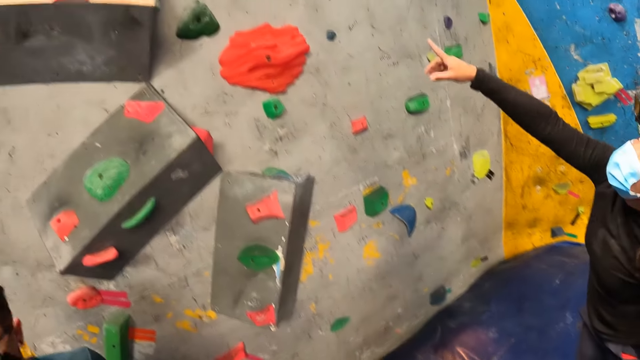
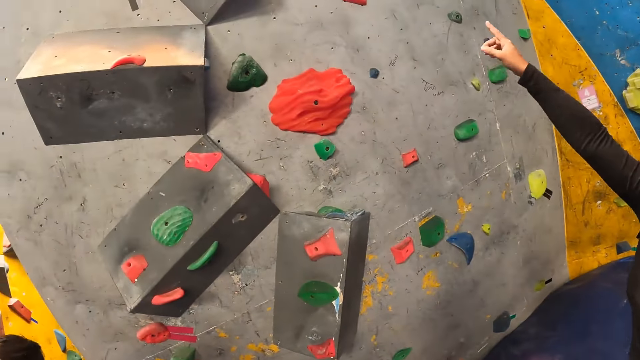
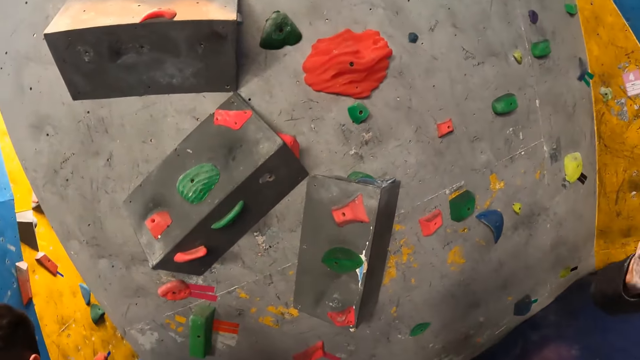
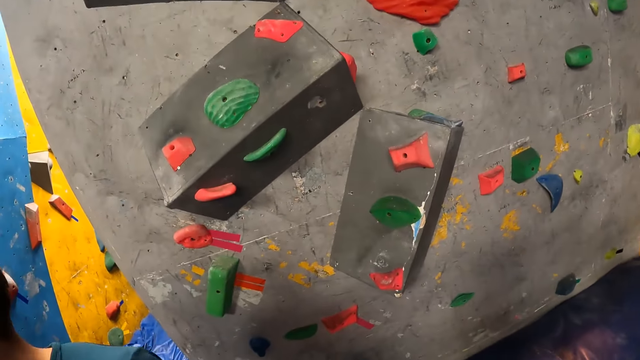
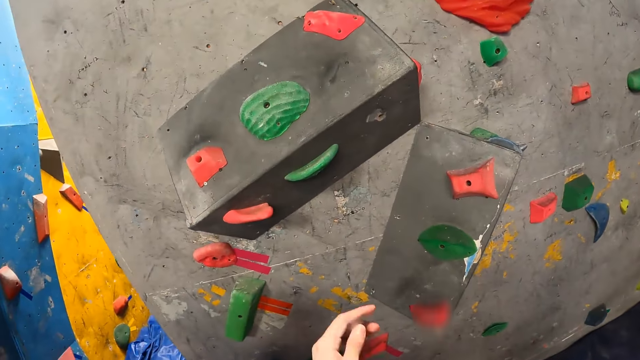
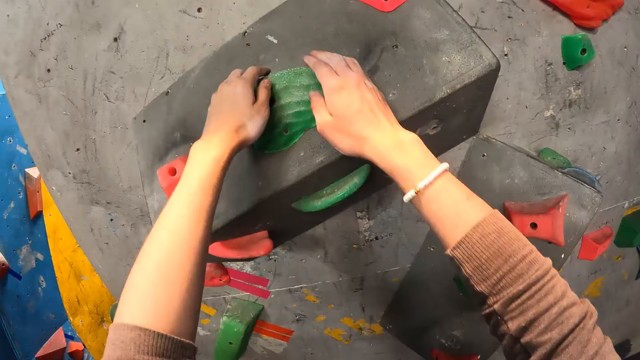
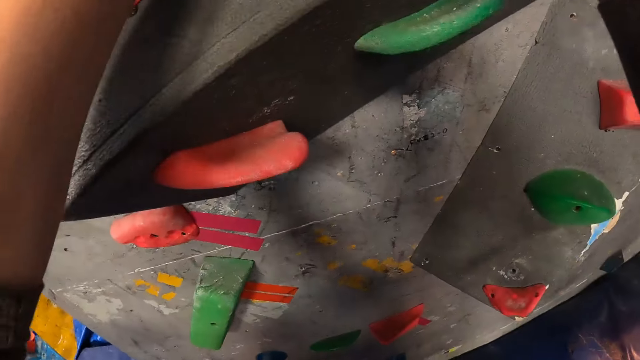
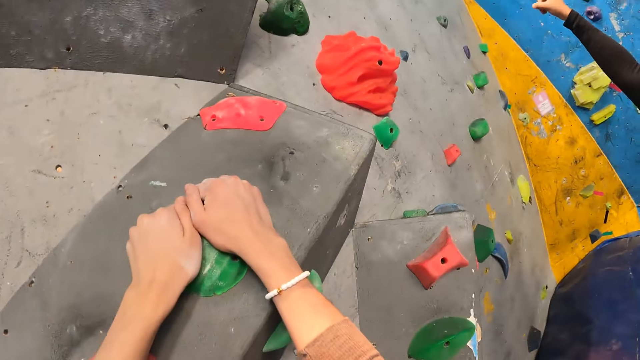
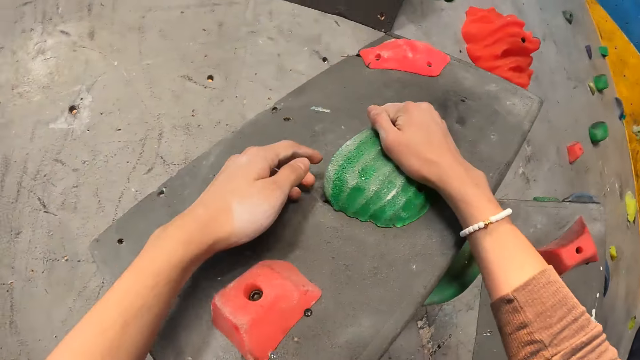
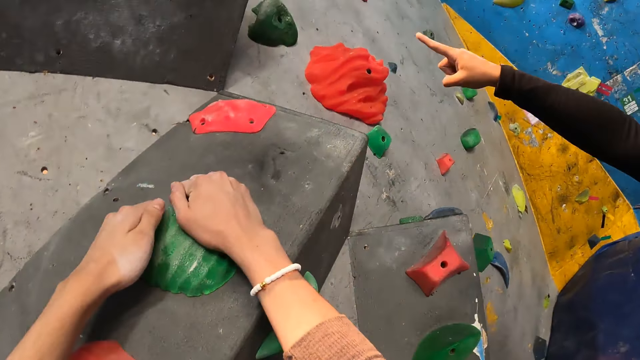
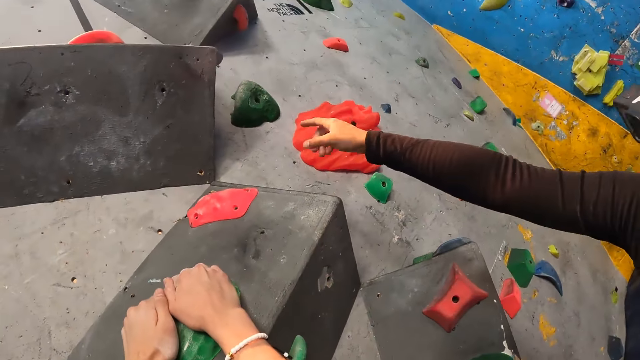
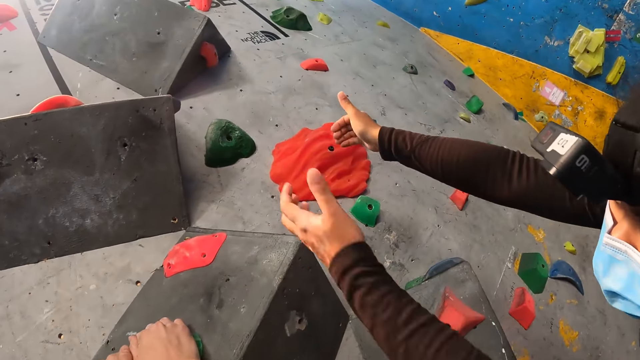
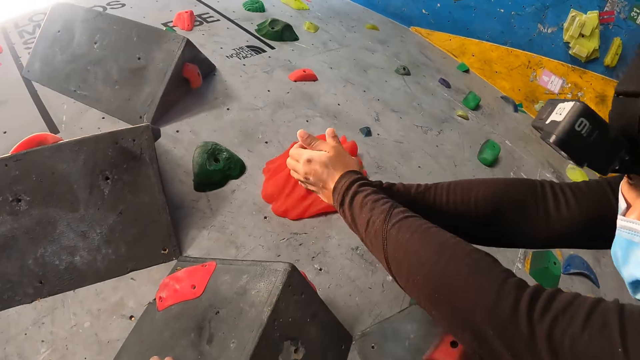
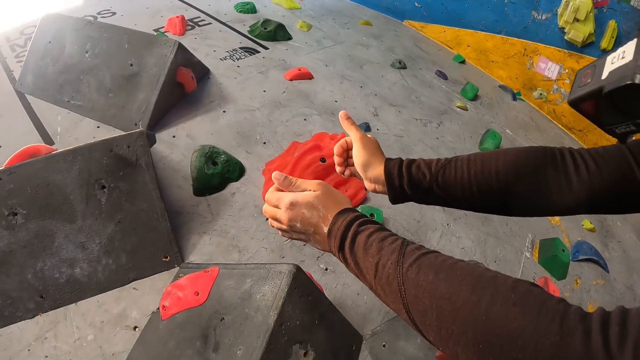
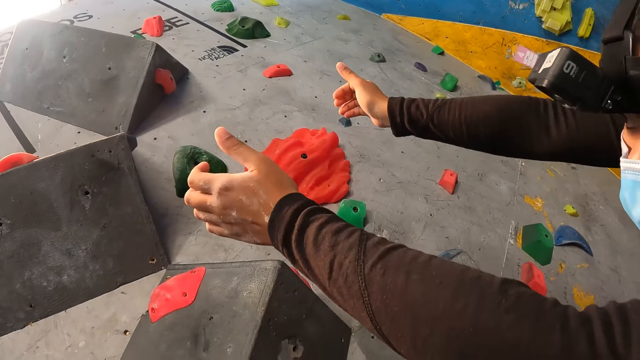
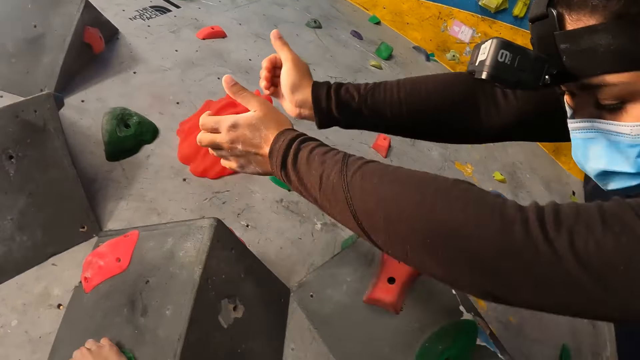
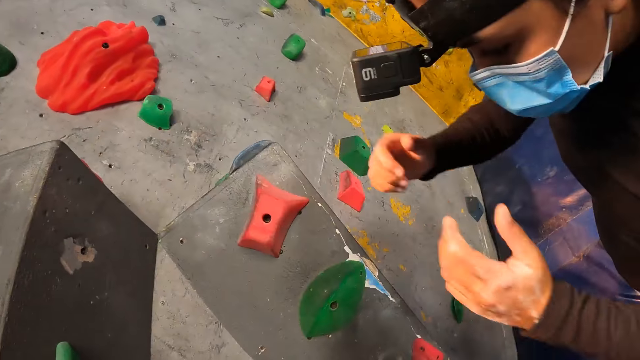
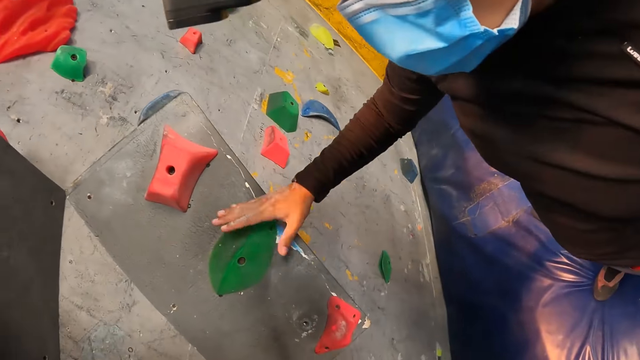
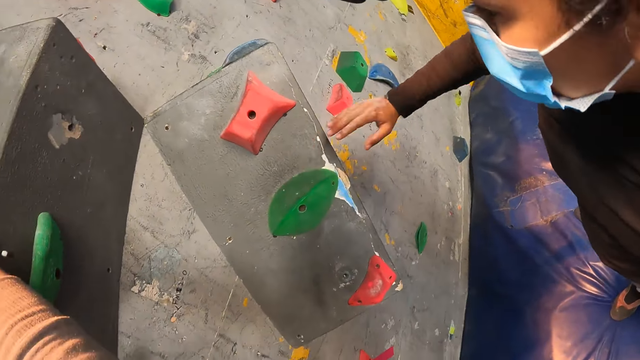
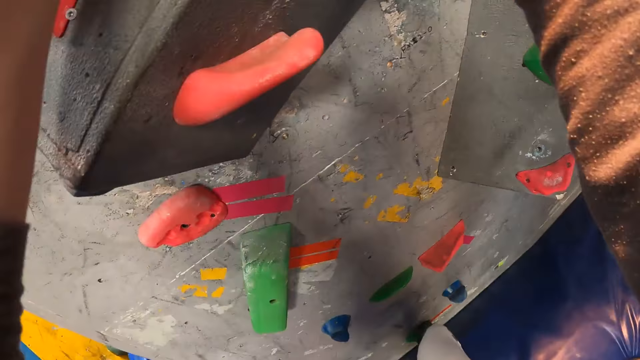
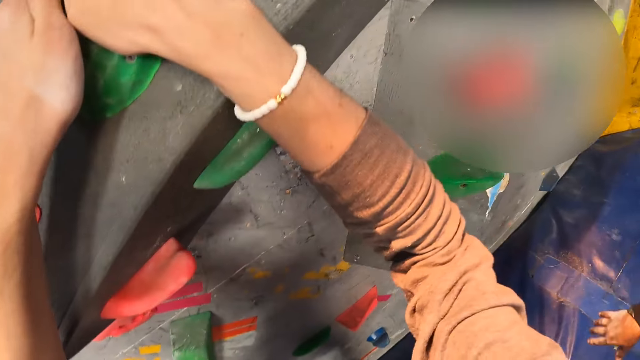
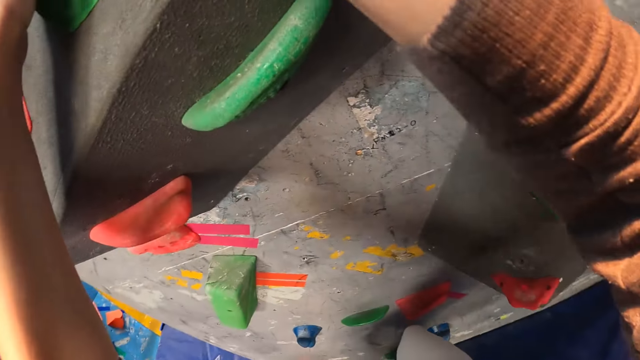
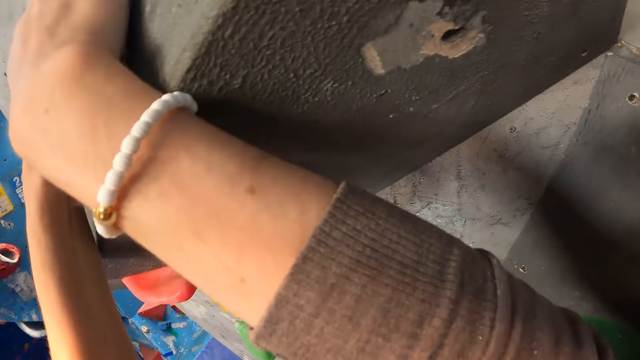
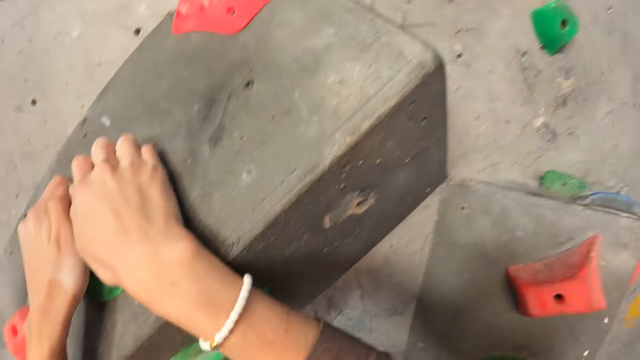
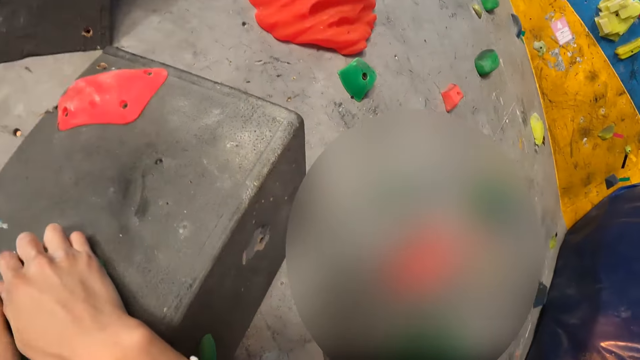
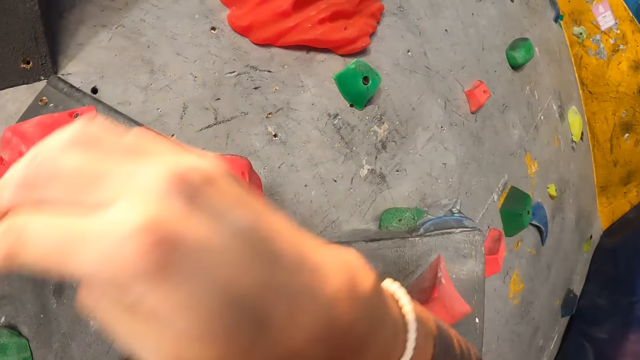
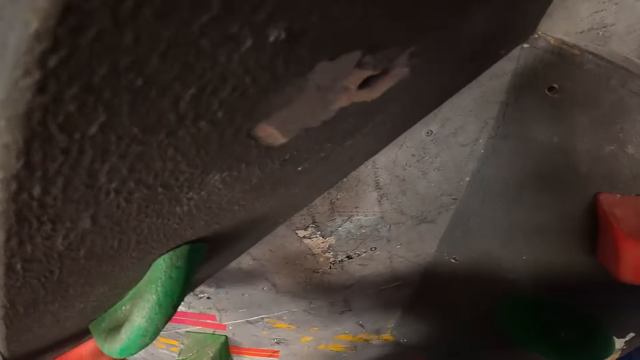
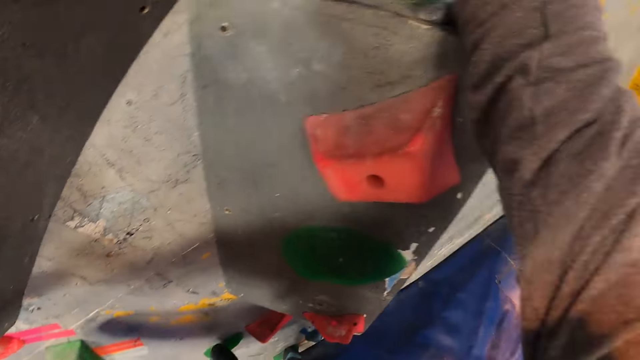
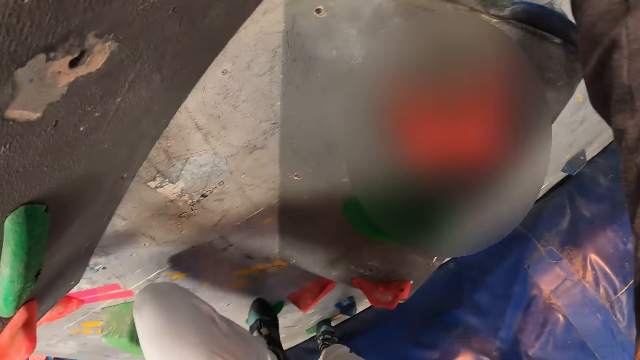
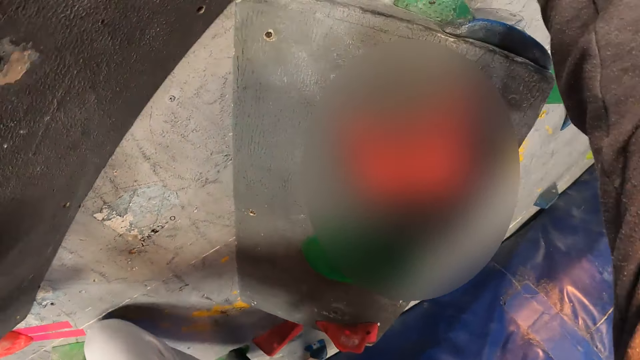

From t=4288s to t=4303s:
A man points out the wall. The camera wearer climbs the climbing wall. The man interacts with the camera wearer. The man points out the wall, gestures out, and touches a climbing hold with his right hand. The camera wearer climbs the climbing wall.

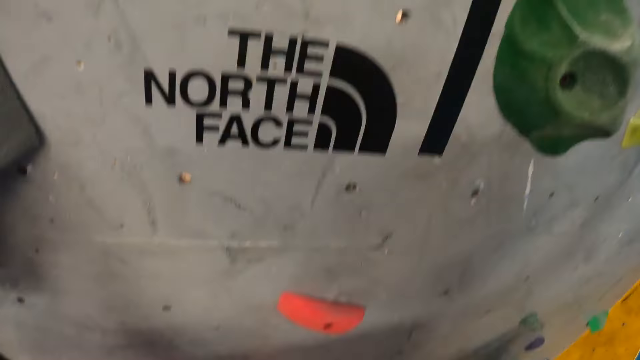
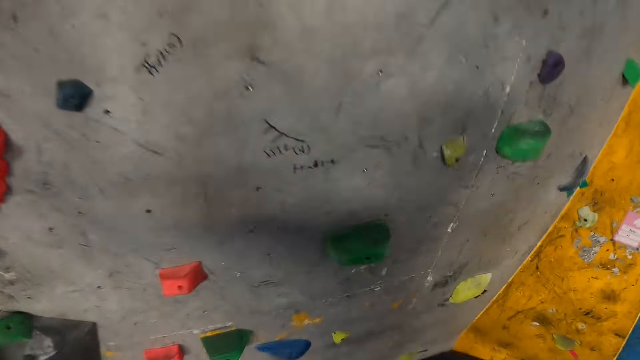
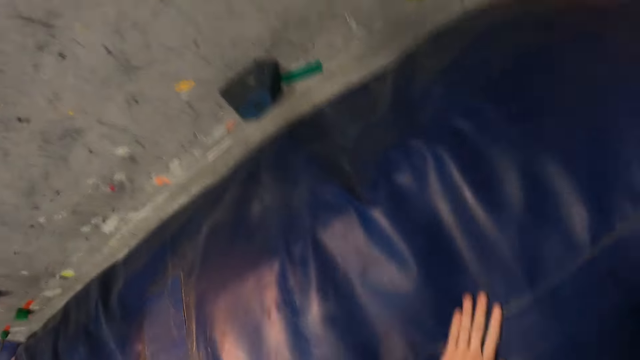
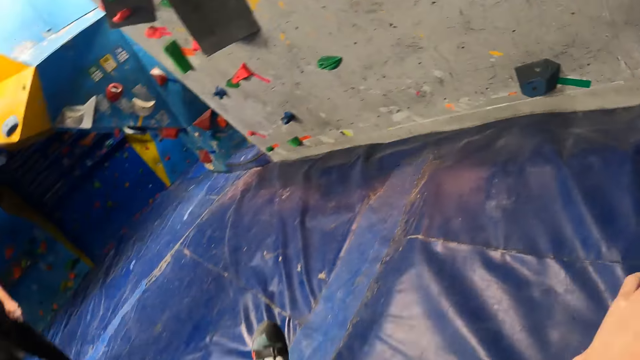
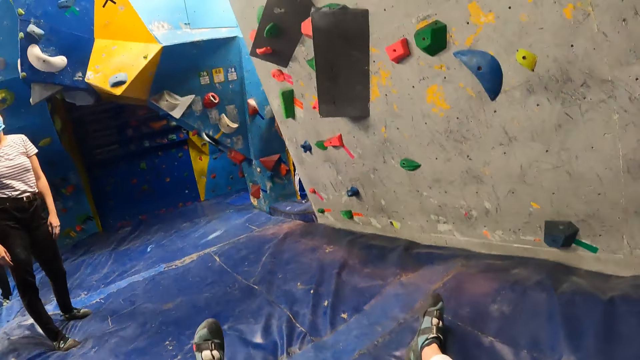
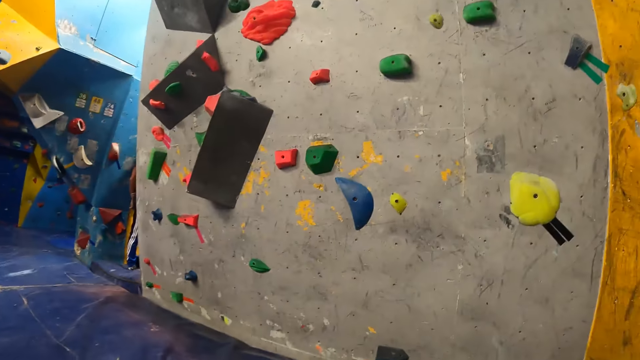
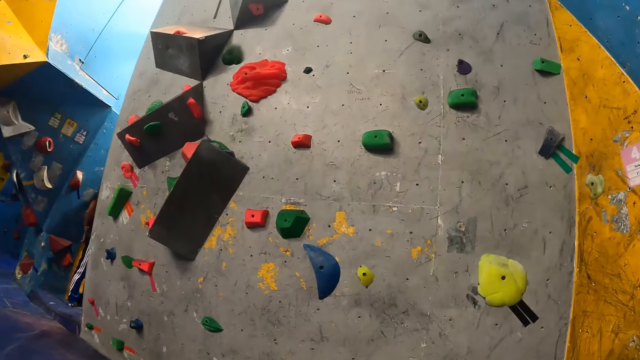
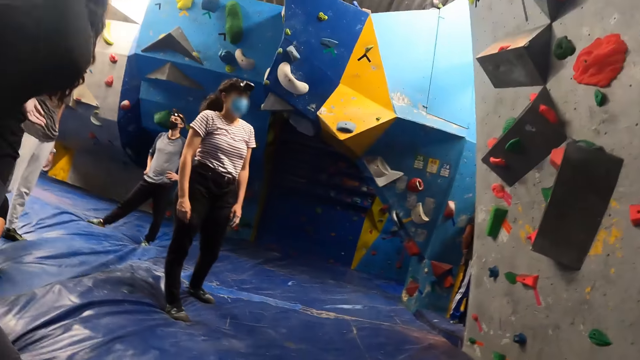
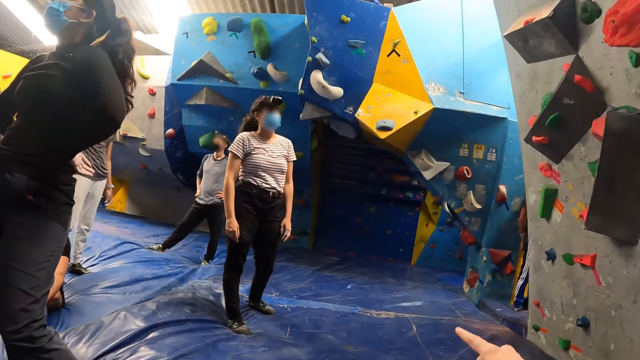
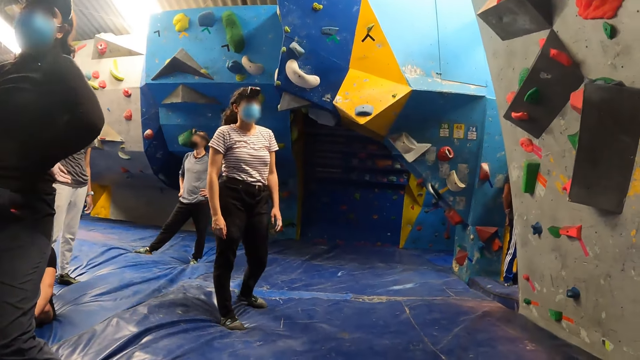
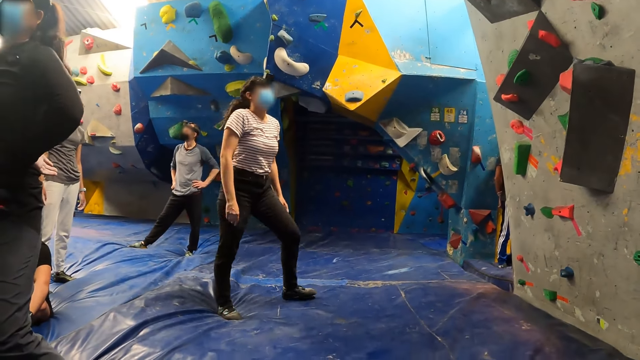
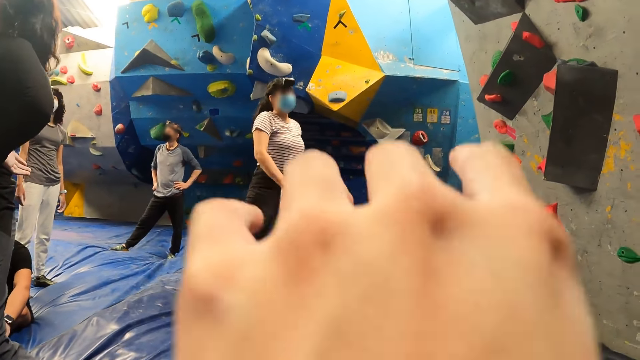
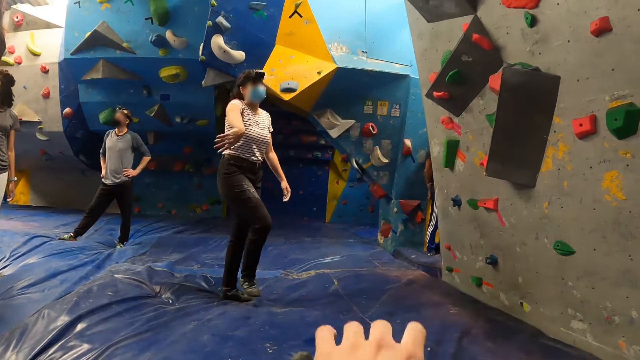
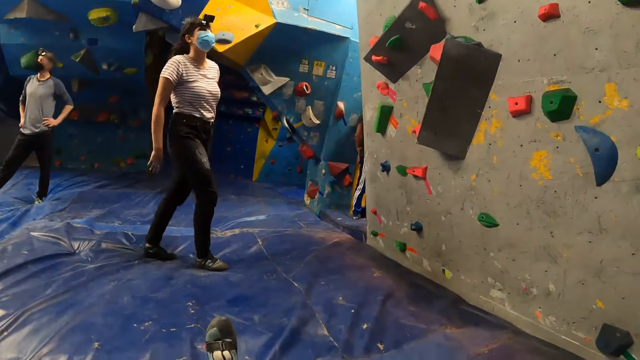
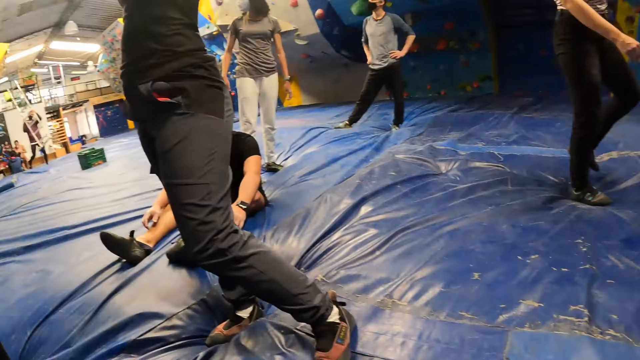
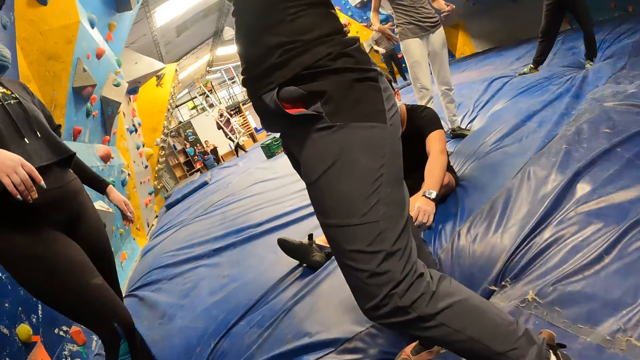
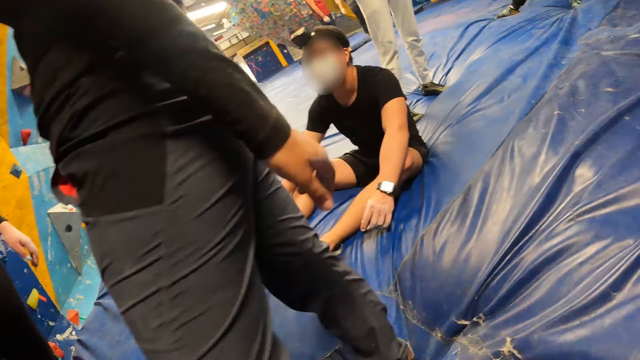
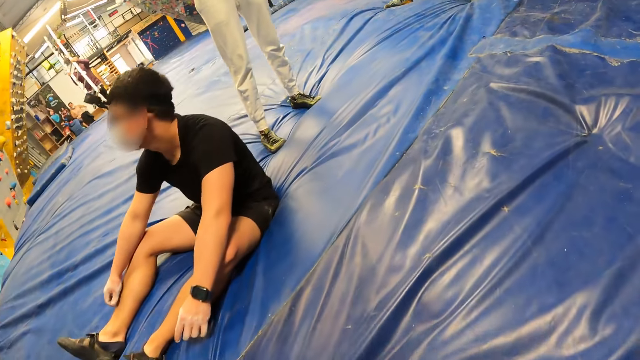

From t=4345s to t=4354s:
The camera wearer jumps down from the game. They look around the climbing game. A woman walks towards the rock wall. The camera wearer talks to the woman.
